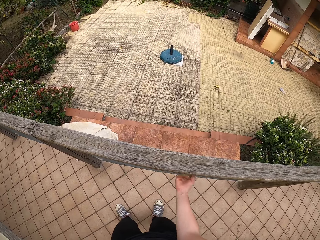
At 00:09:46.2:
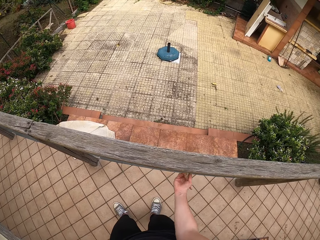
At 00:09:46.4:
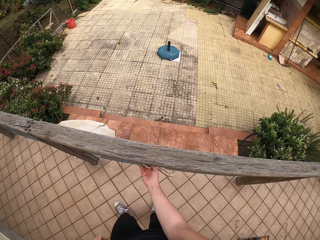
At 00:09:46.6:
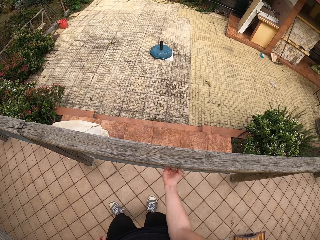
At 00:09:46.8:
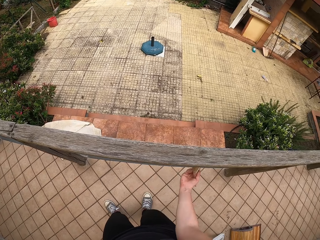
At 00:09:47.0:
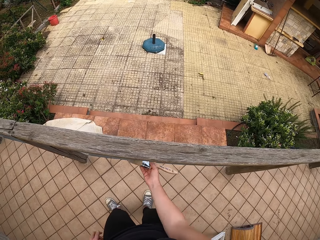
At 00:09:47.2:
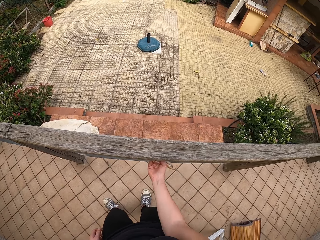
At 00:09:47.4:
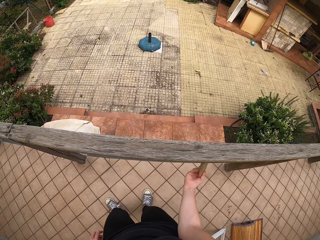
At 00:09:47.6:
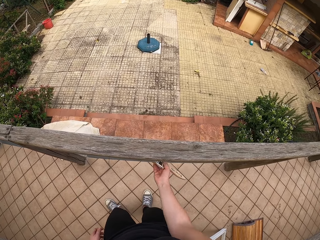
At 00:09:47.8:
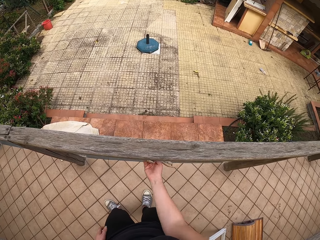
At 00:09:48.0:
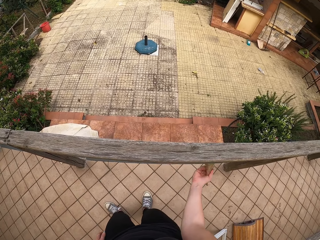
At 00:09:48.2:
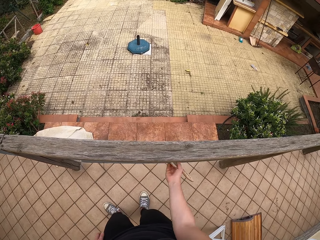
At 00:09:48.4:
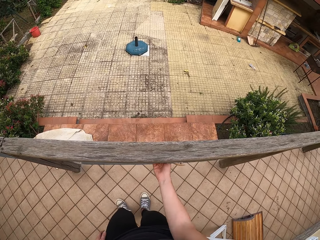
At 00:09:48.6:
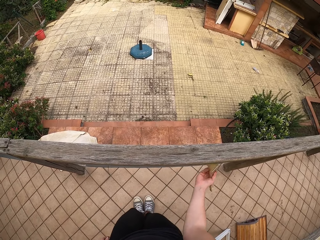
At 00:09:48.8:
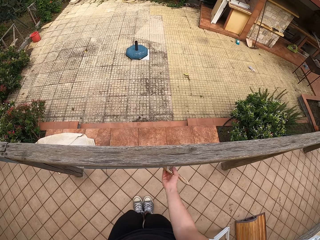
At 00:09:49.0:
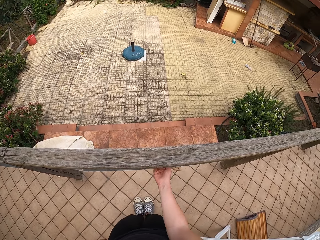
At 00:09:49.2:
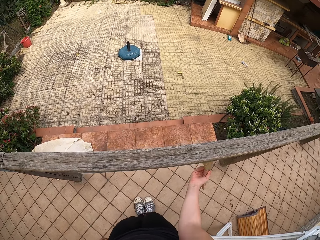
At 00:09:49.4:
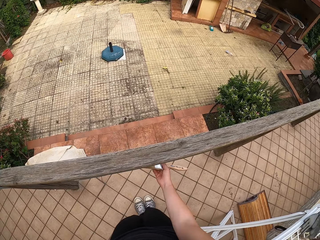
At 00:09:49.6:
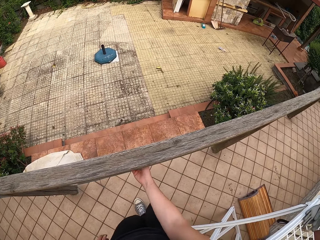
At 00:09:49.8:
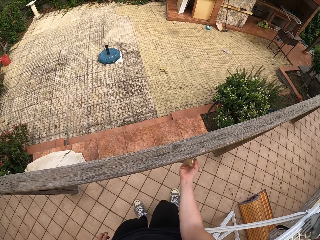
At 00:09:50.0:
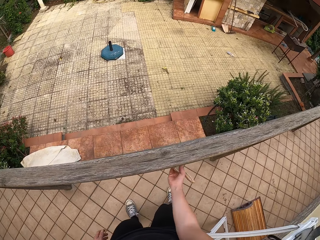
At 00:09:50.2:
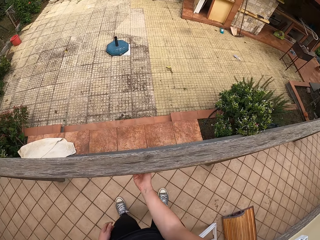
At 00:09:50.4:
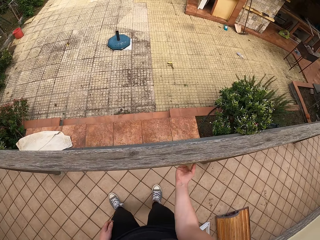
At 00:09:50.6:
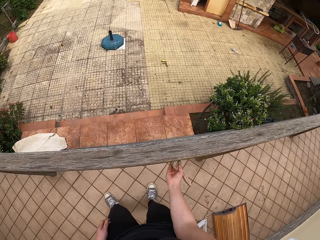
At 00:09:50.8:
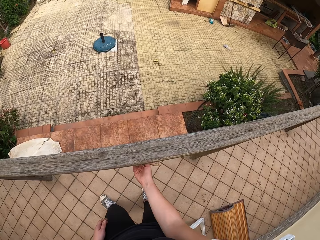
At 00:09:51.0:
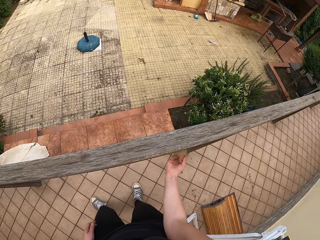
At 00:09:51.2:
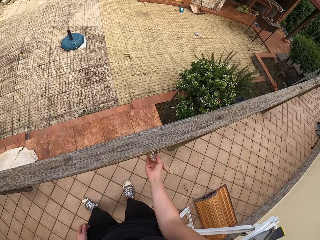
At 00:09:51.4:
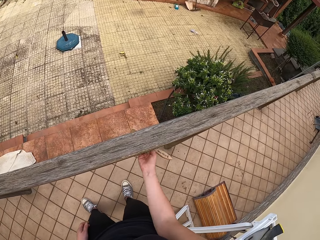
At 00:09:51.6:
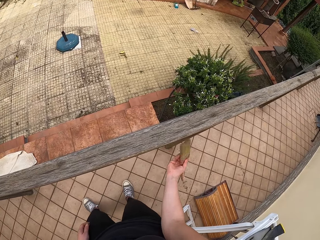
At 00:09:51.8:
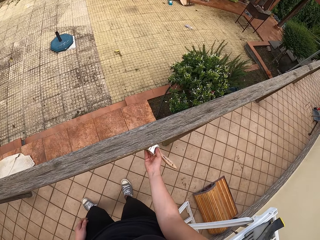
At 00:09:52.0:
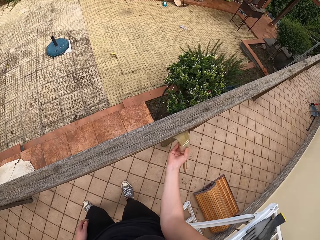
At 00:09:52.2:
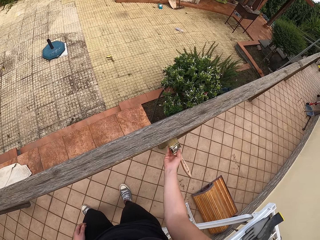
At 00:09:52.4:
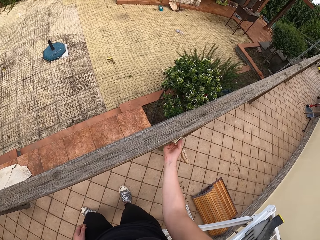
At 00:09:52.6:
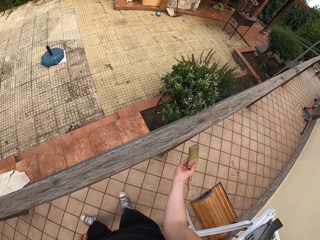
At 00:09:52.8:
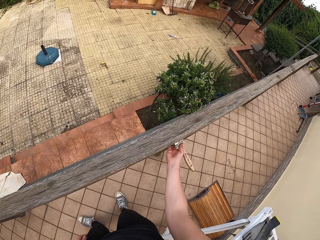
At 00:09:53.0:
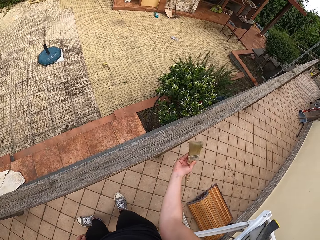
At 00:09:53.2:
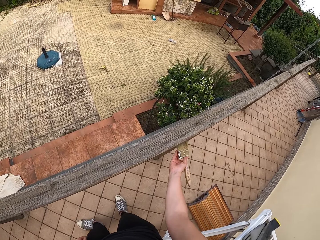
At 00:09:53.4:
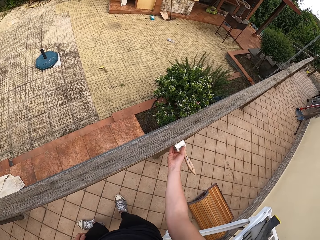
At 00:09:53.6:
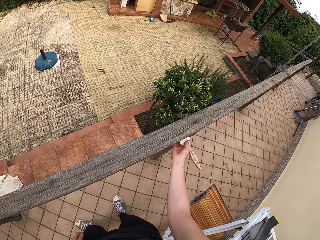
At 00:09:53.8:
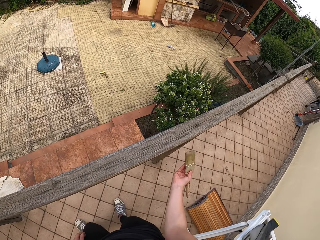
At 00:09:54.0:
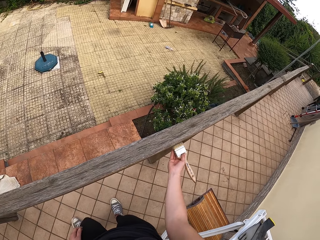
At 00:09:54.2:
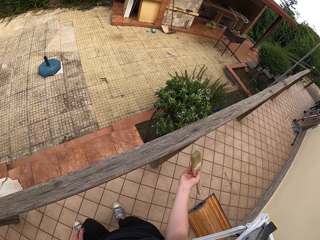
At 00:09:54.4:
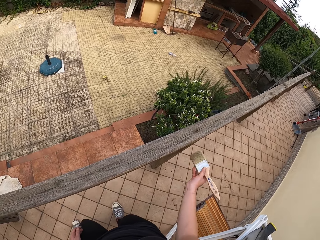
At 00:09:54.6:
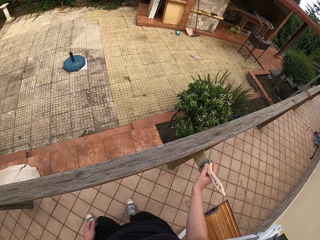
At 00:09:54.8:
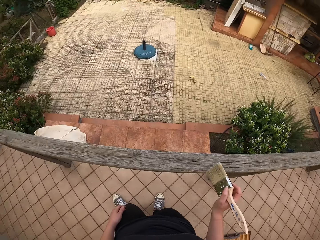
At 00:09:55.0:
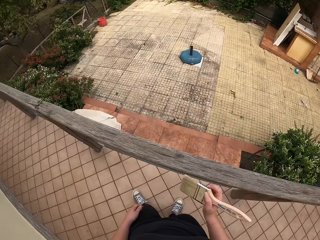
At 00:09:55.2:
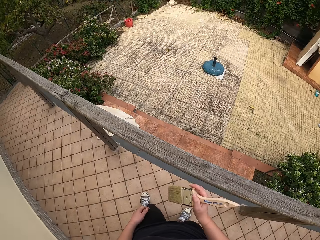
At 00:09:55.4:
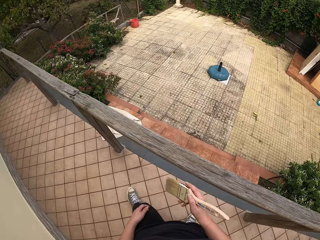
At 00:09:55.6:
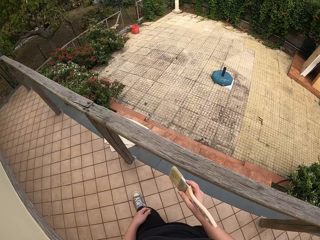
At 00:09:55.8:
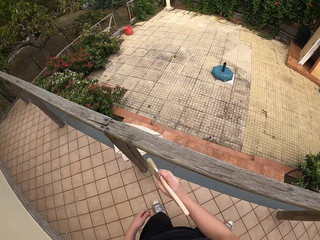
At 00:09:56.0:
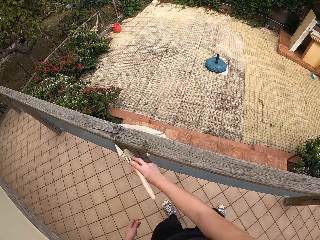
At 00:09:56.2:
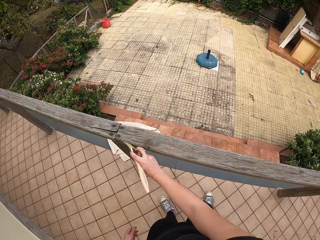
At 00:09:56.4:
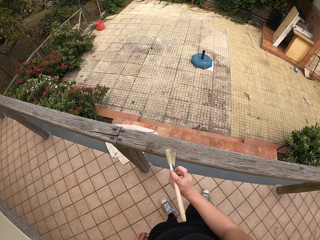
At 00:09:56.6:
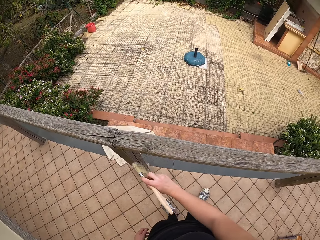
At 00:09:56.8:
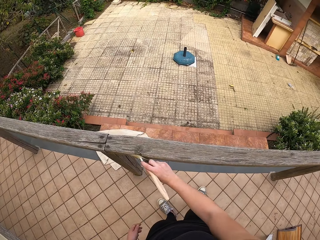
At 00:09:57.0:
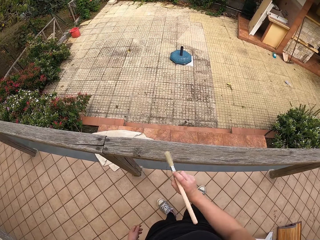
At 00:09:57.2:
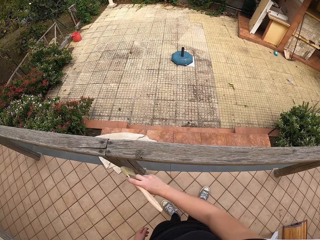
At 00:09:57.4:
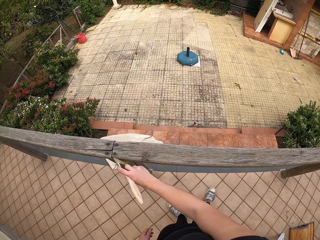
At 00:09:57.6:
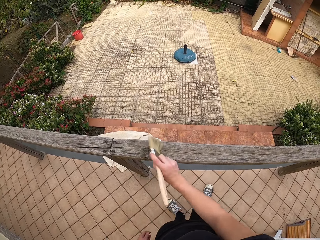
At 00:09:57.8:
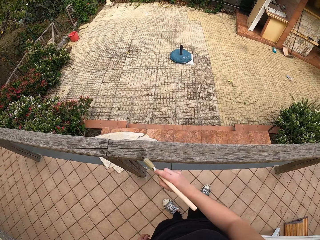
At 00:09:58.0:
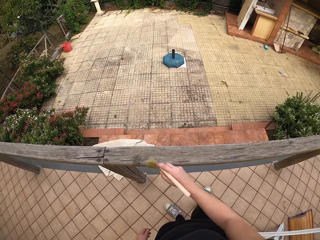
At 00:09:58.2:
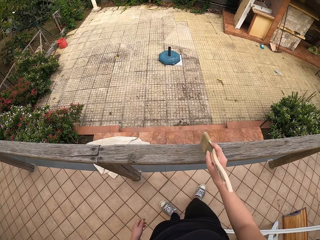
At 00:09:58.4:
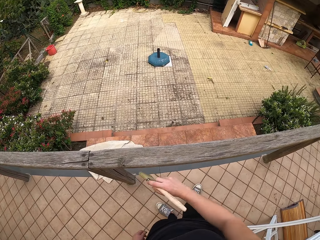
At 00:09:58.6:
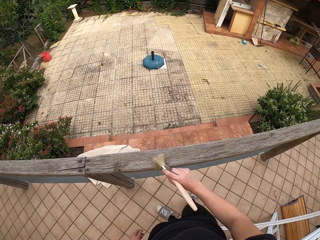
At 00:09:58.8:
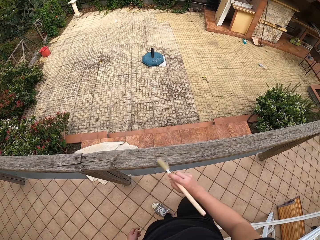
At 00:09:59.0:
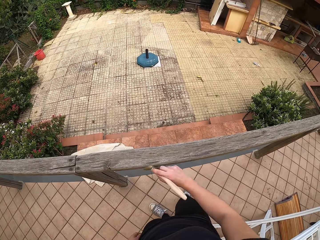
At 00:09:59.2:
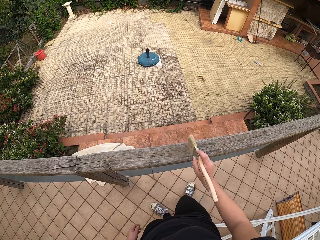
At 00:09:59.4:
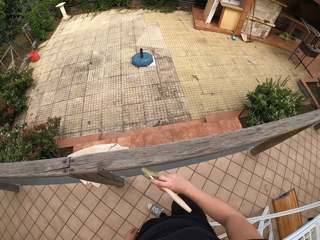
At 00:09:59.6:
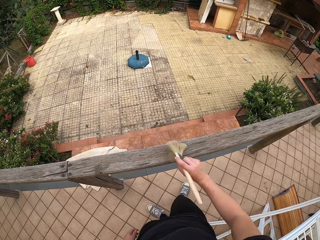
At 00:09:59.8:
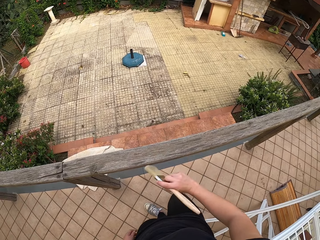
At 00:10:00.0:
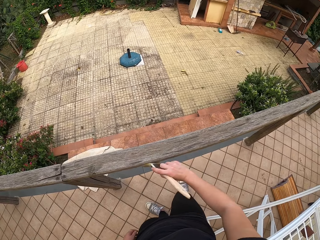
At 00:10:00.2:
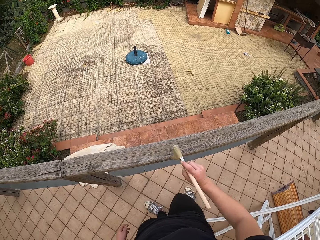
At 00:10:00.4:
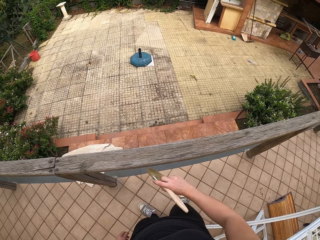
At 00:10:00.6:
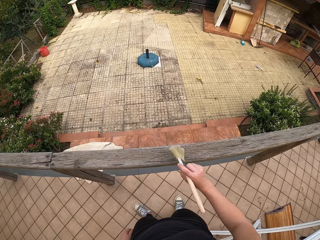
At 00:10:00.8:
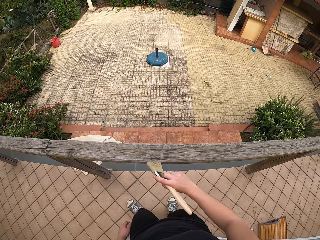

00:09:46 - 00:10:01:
The camera wearer steps to the right again. They stop brushing. They move back to the left. They walk around. They continue to brush the top of the rail.

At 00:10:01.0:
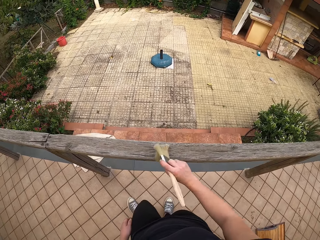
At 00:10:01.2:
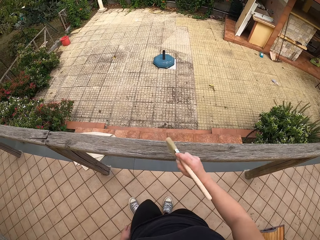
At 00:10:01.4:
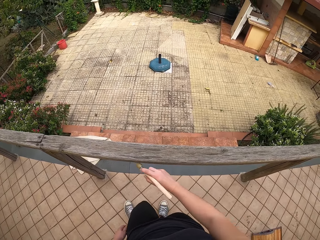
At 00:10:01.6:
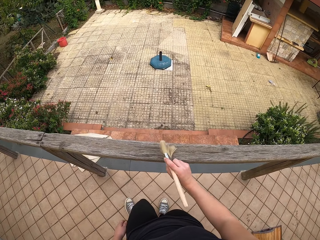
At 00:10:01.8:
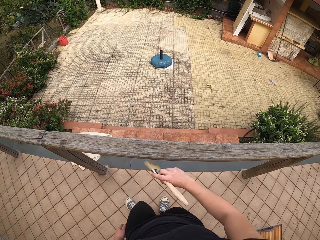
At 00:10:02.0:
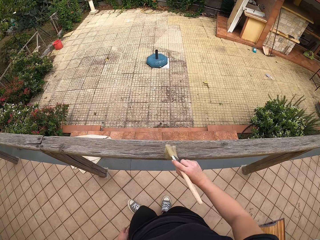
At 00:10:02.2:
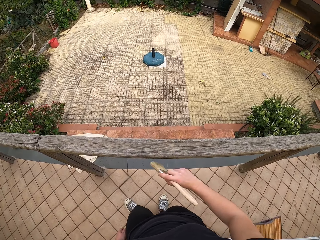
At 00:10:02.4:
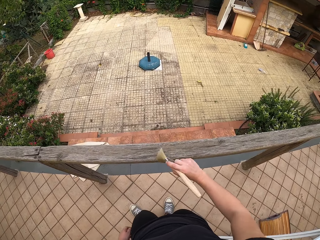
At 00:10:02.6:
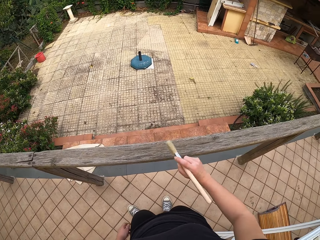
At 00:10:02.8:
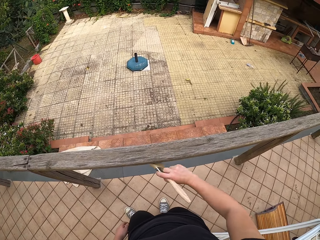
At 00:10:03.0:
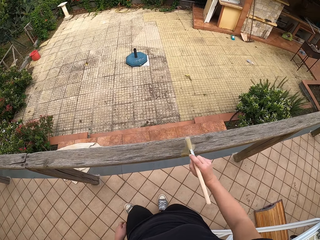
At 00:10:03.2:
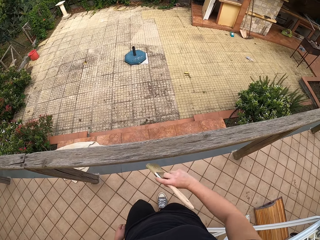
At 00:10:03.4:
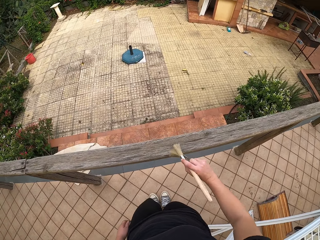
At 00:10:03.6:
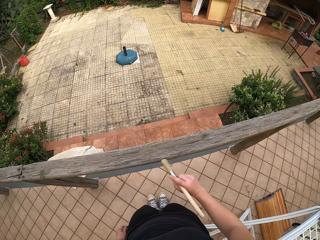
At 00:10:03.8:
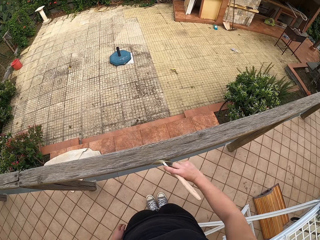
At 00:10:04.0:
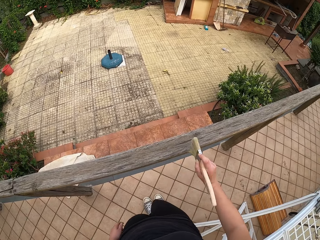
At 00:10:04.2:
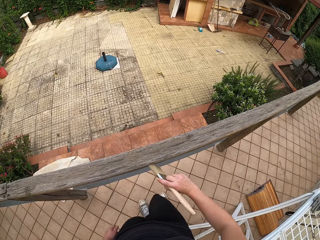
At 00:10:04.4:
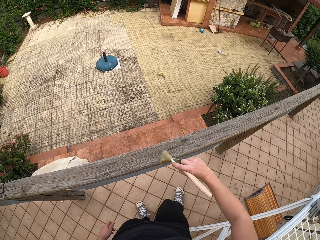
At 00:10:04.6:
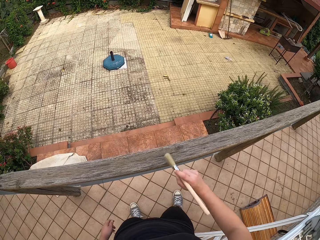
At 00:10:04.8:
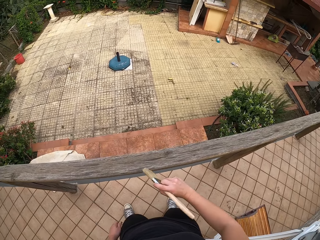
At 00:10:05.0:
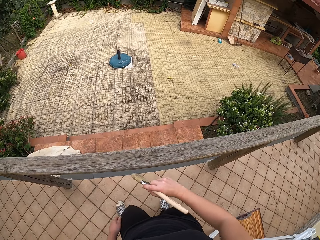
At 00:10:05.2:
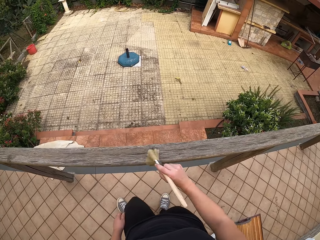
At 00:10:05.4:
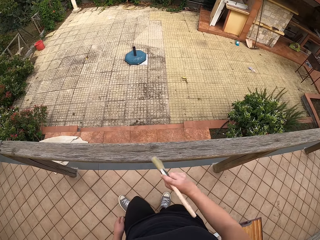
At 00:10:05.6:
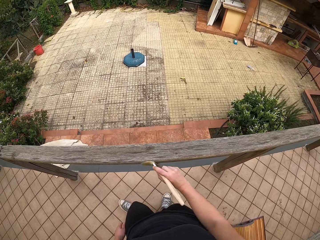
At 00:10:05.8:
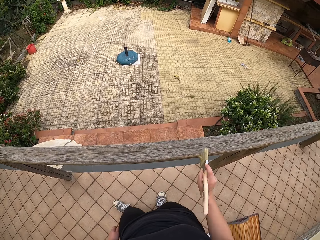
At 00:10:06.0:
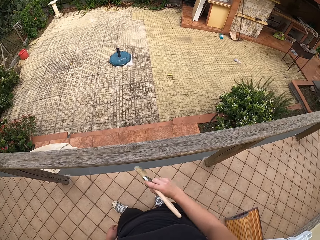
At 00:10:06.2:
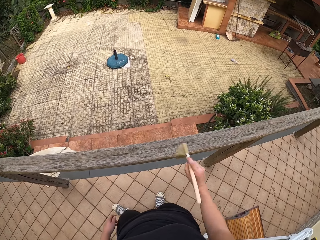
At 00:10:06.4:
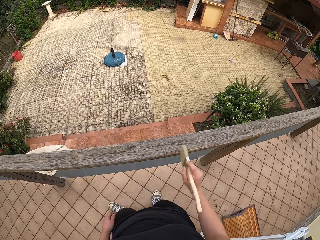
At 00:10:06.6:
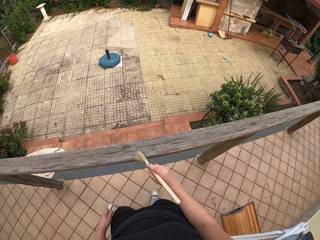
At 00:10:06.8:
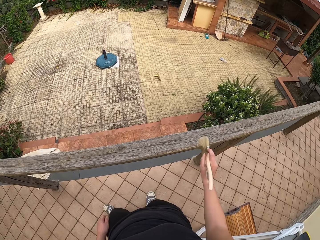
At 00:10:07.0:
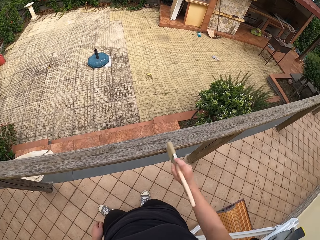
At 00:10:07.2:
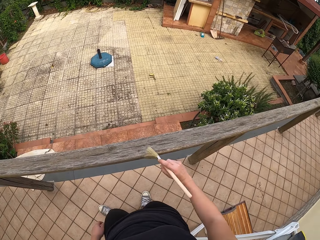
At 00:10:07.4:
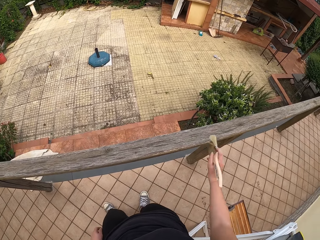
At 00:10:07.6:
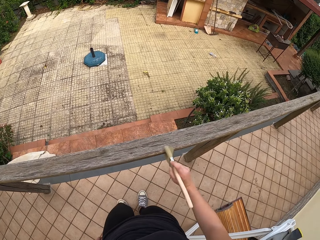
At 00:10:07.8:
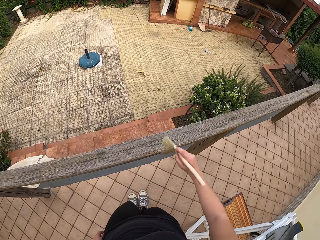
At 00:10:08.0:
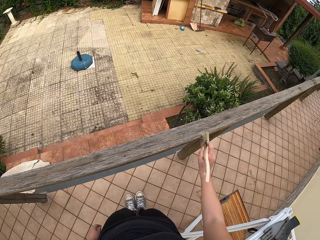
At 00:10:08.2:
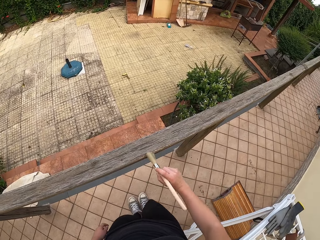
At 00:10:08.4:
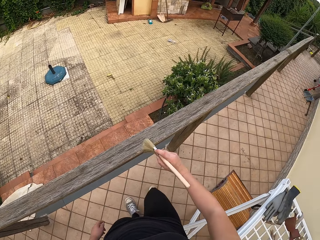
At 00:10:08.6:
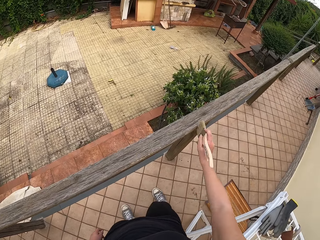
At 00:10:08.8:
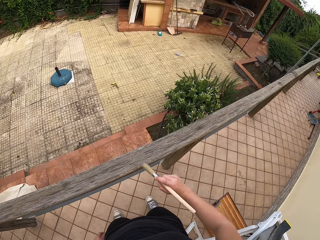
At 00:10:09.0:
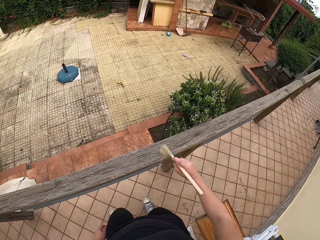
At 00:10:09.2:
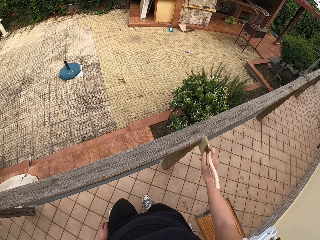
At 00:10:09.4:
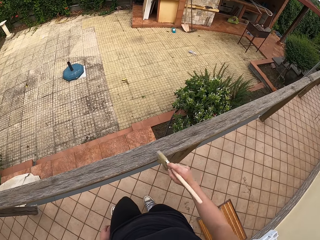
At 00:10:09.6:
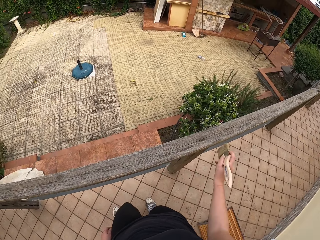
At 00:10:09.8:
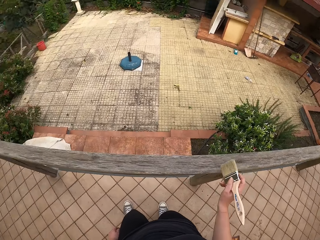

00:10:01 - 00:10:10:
The camera wearer moves to the right a bit.
